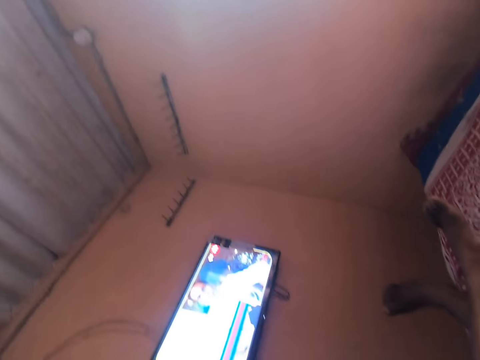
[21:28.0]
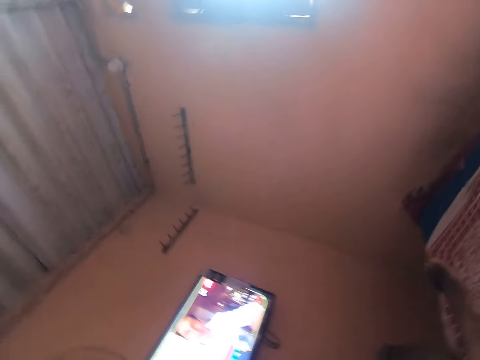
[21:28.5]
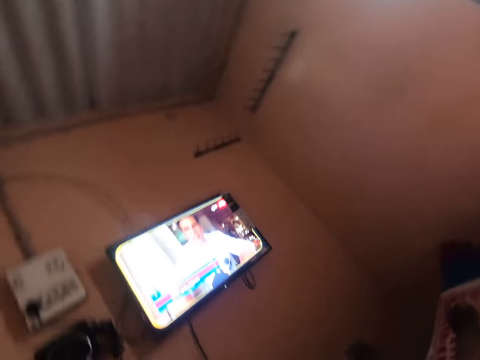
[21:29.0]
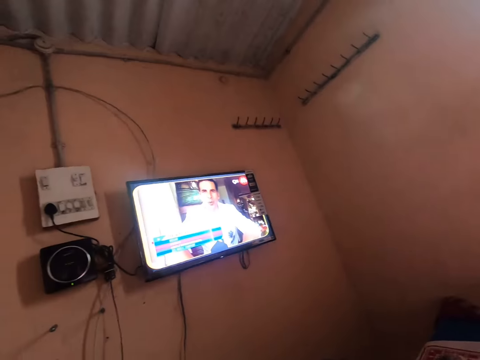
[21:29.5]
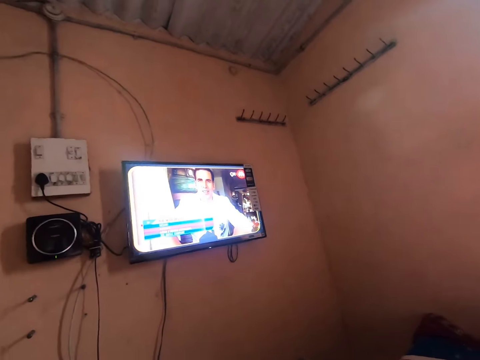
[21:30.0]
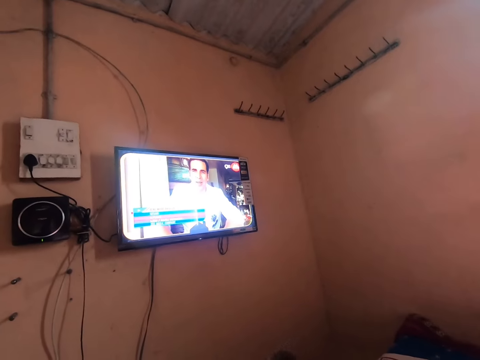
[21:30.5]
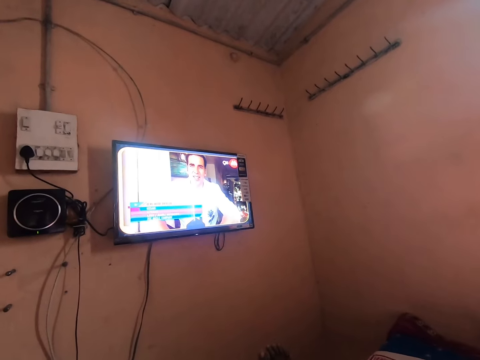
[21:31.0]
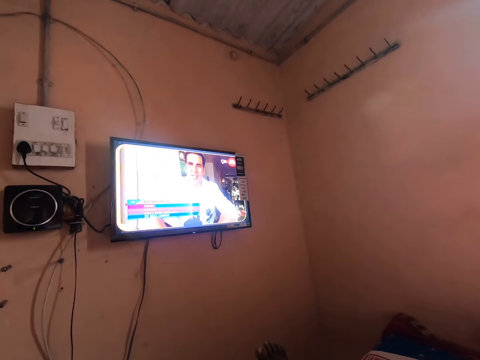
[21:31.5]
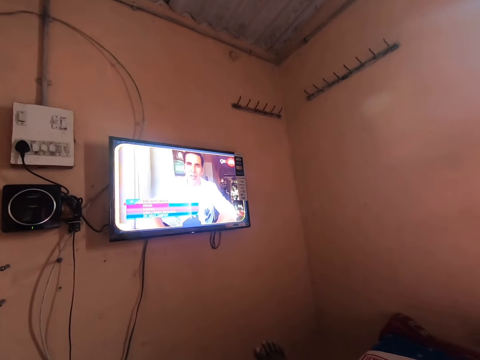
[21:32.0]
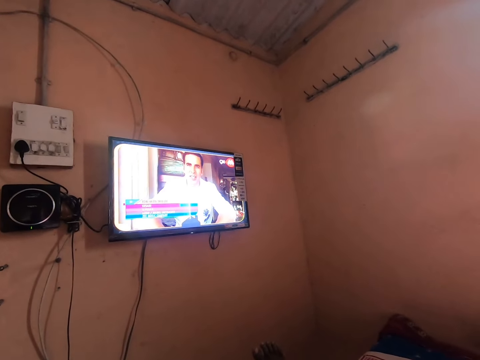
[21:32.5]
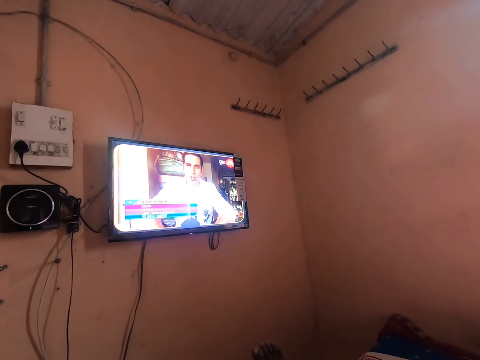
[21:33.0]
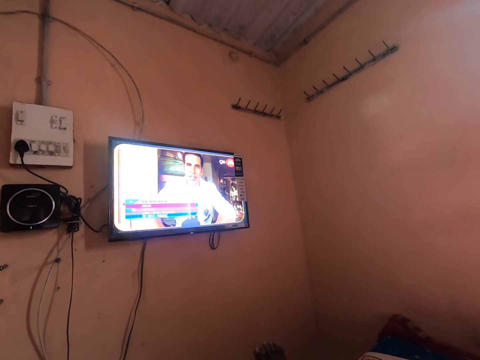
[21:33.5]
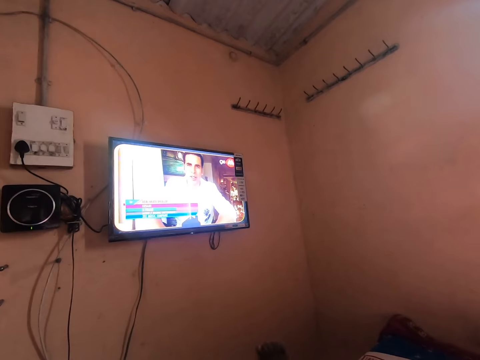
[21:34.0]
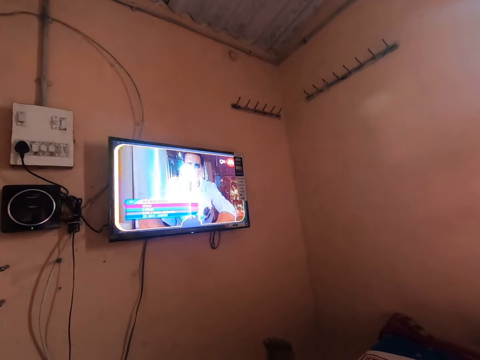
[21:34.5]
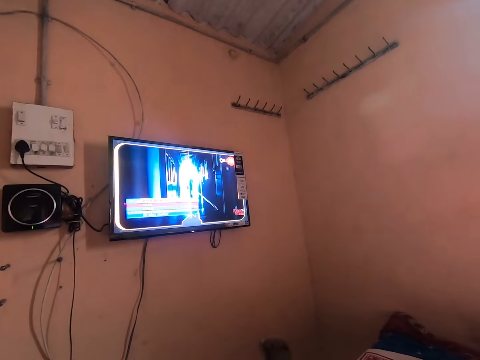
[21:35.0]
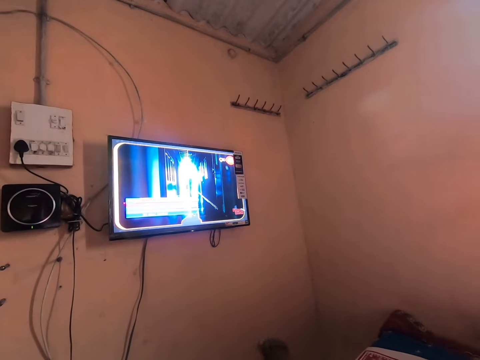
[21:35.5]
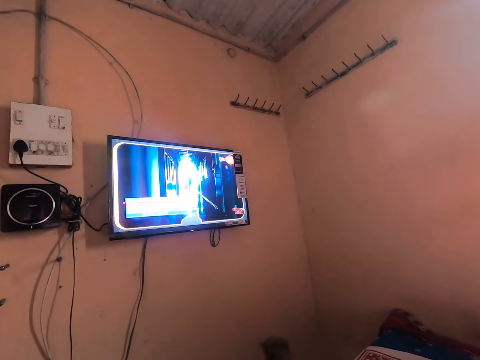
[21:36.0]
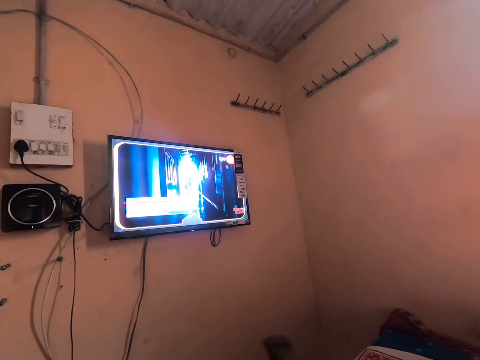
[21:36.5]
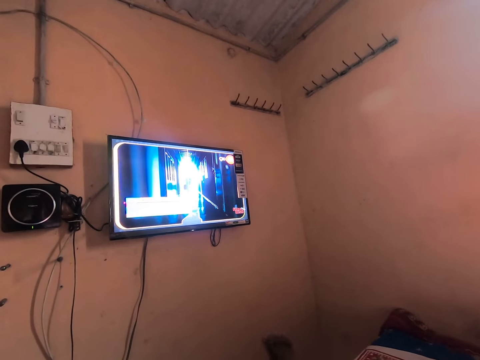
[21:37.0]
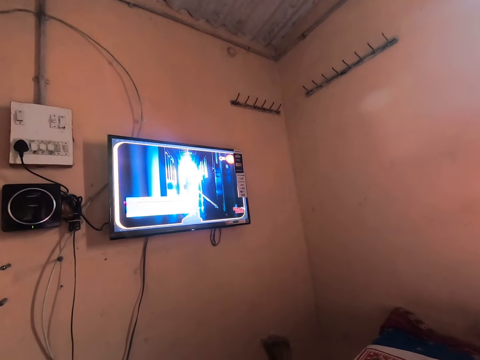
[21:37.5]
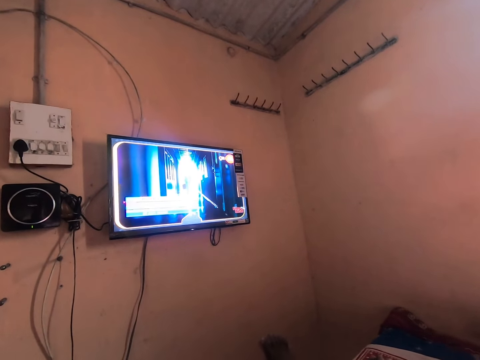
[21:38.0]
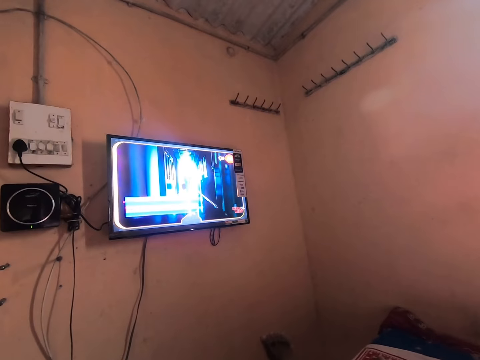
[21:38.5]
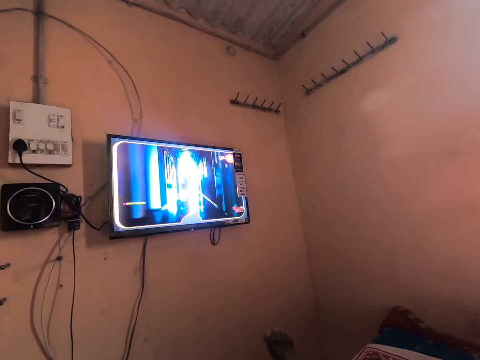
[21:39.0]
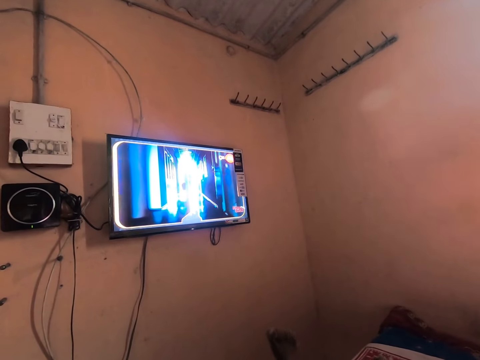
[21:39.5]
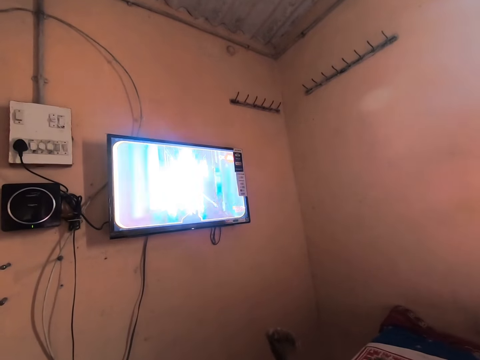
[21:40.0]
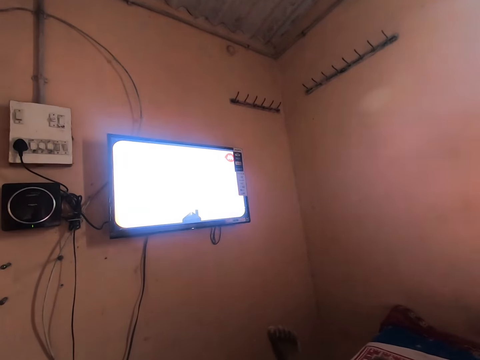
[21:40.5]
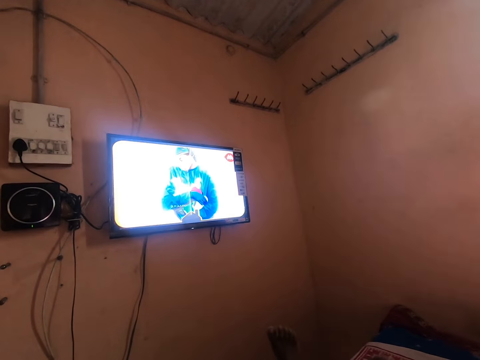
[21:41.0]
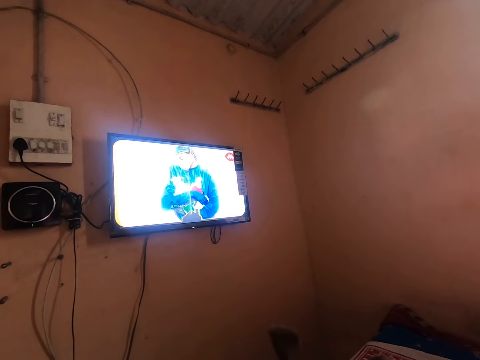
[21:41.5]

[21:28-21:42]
The camera wearer stops for a while. He watches the television. He swings his legs.

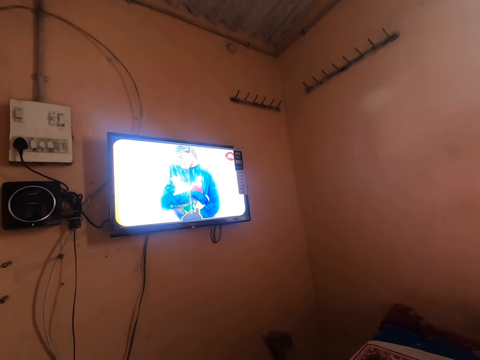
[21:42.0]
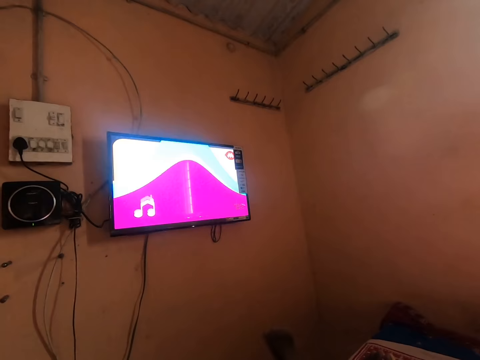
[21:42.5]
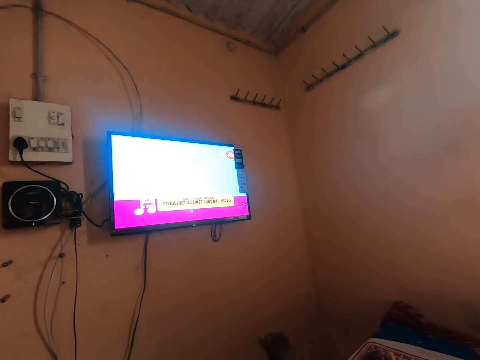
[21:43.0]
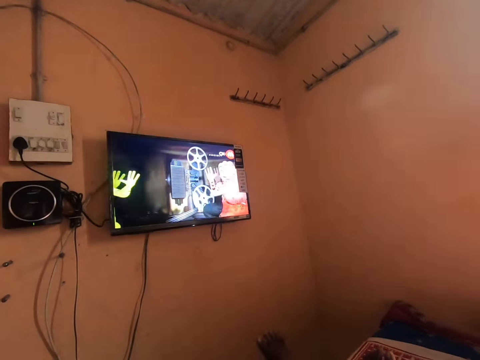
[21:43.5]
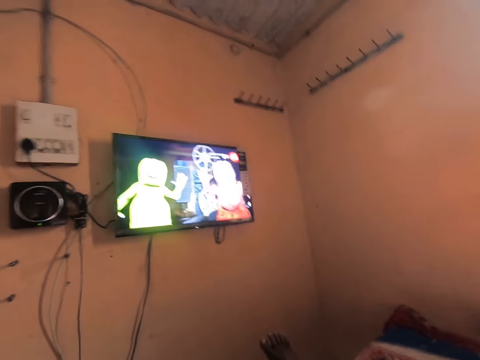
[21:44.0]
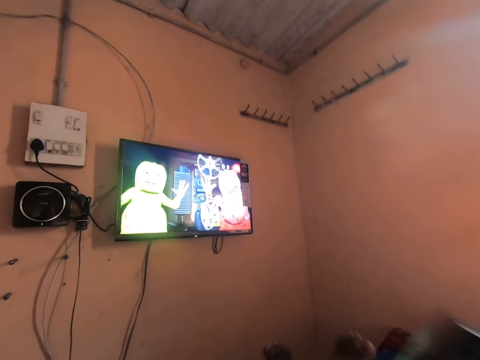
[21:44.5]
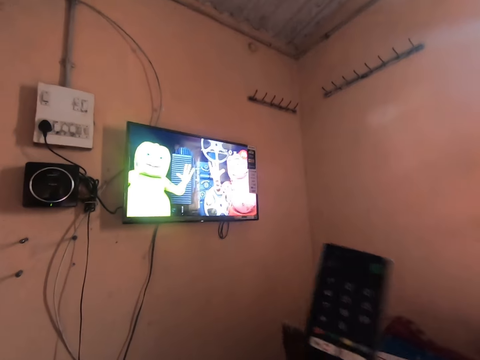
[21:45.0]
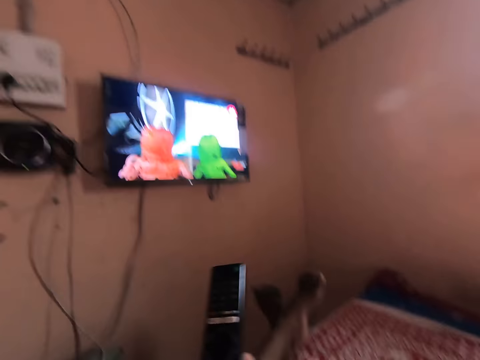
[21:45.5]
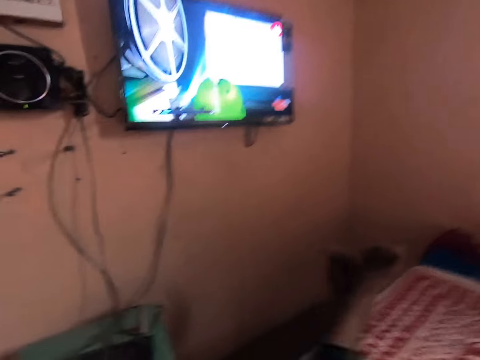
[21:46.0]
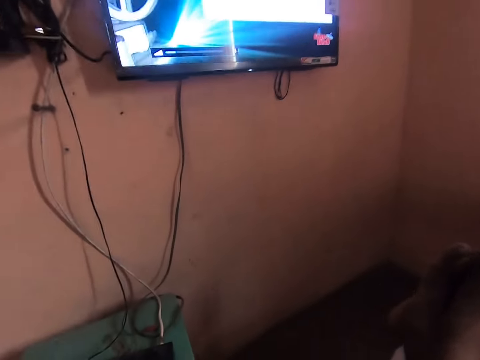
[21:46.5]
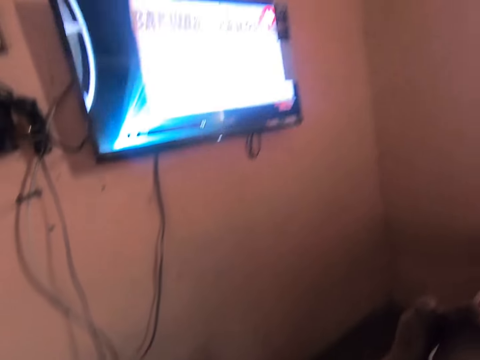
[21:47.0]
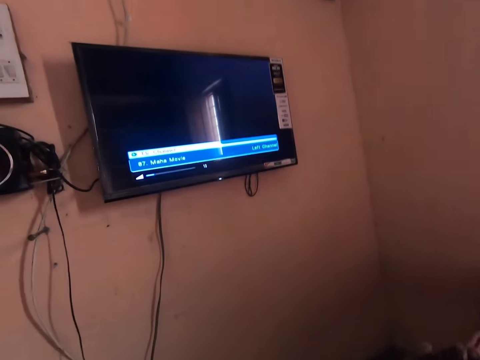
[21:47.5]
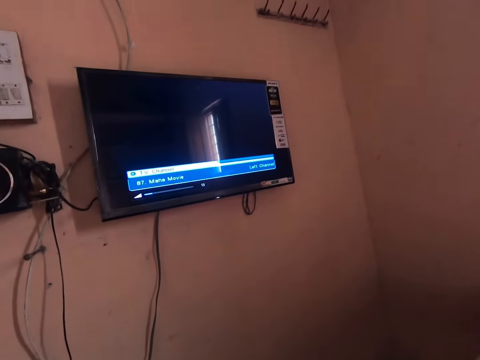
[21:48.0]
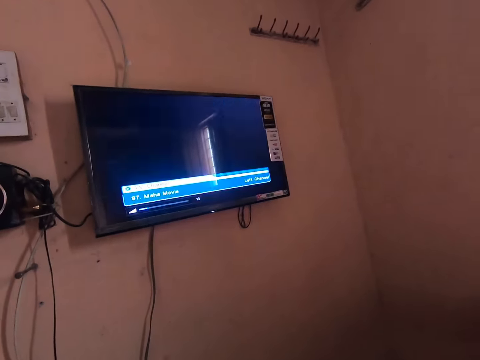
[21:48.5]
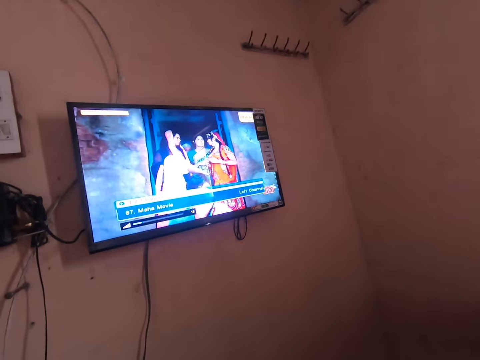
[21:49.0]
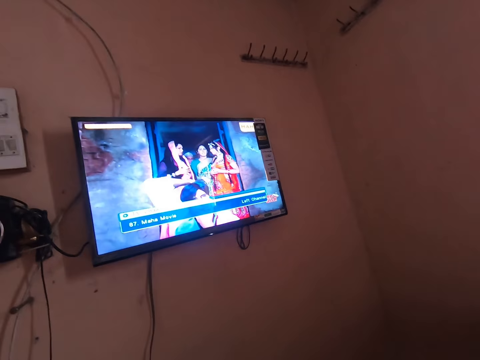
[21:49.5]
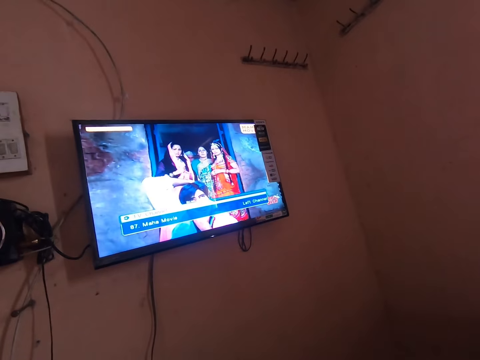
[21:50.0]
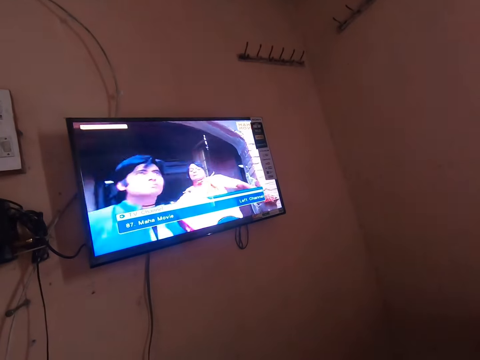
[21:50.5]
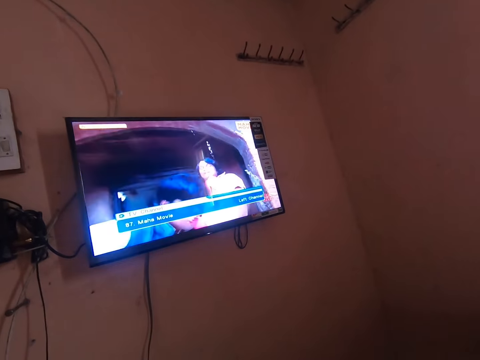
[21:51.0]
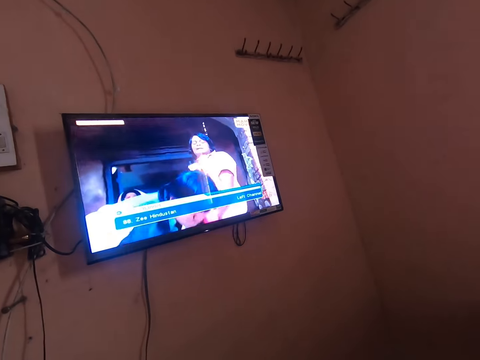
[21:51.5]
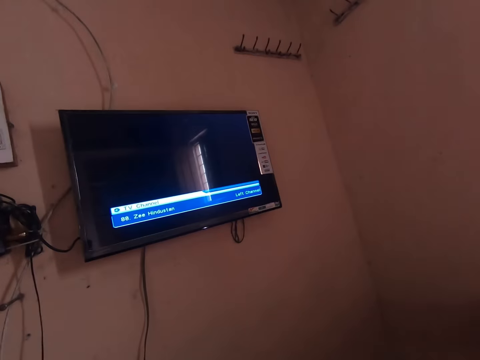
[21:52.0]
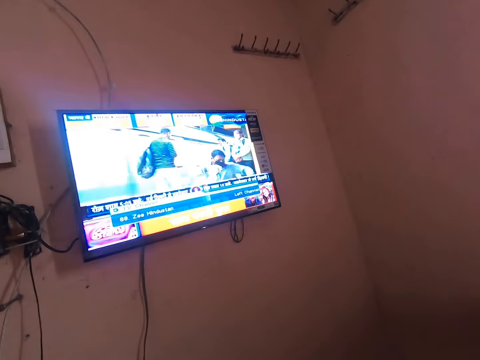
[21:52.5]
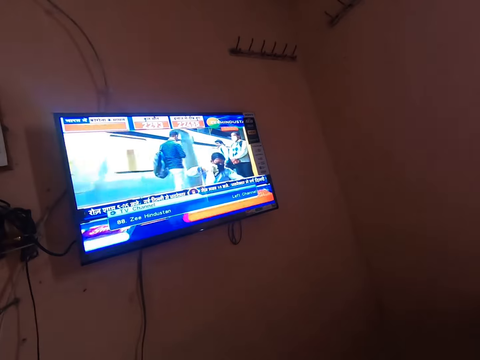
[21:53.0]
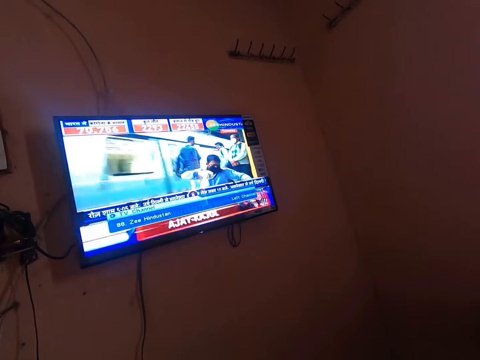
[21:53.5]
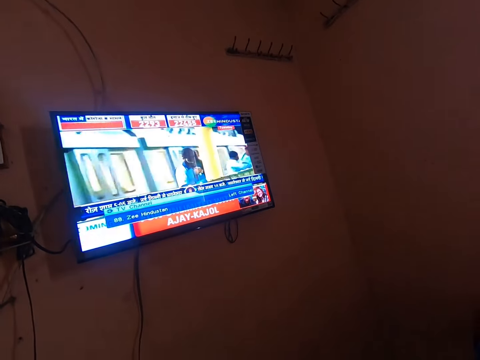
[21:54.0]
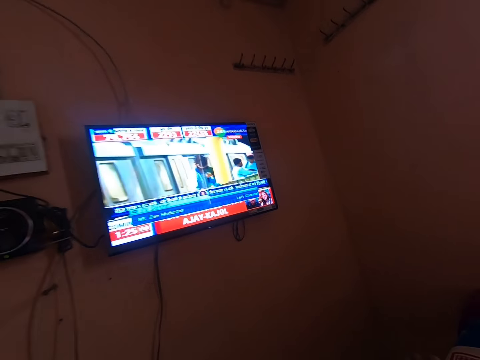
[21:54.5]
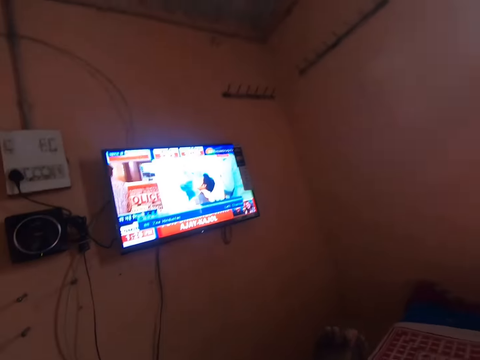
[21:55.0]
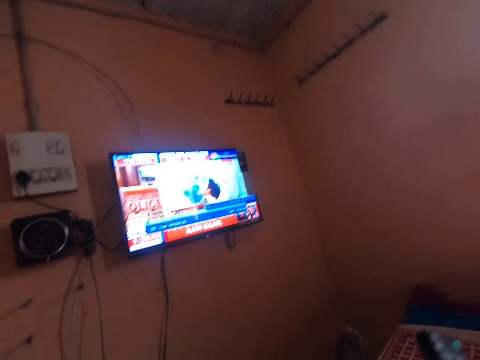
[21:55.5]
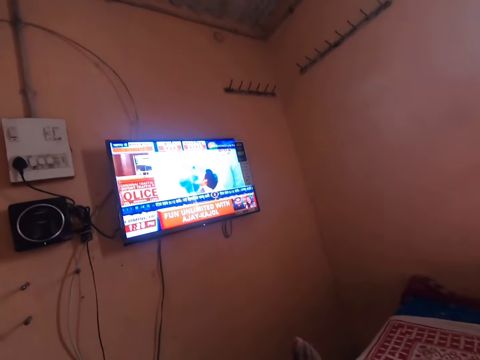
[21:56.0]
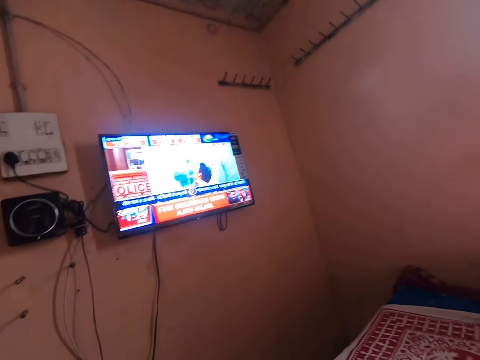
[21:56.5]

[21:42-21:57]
The camera wearer stops for a while. He lifts the remote controller. He holds the remote. He operates the remote controller. He operates a digital decoder. He watches the television. He removes his hands from the digital decoder. He folds his legs on the bed.
